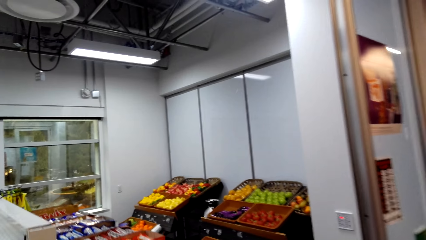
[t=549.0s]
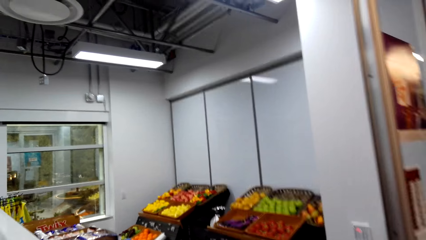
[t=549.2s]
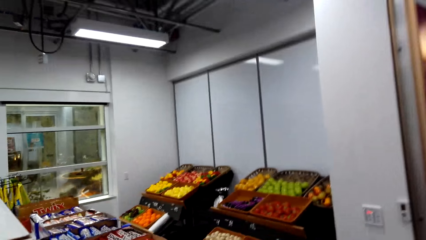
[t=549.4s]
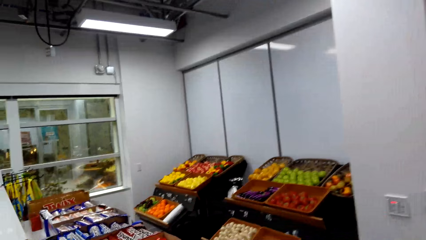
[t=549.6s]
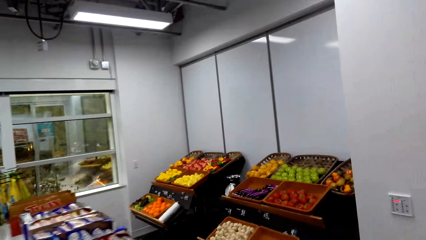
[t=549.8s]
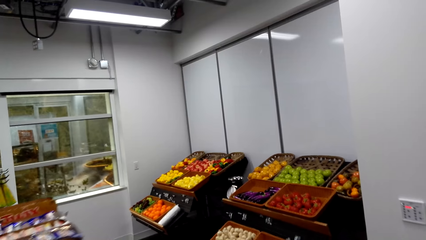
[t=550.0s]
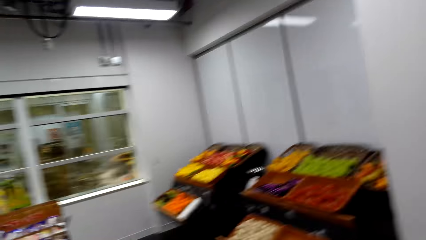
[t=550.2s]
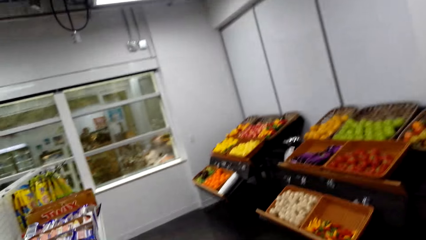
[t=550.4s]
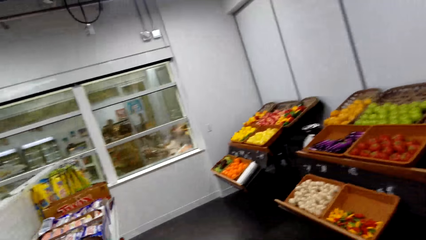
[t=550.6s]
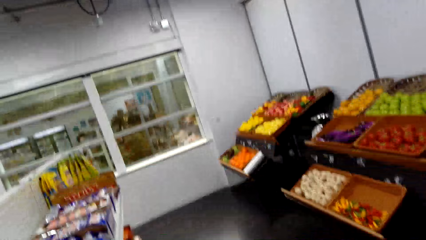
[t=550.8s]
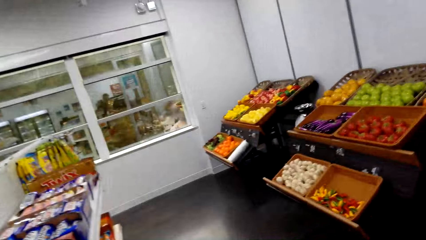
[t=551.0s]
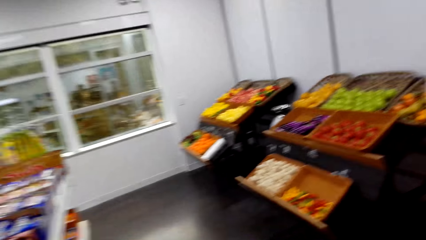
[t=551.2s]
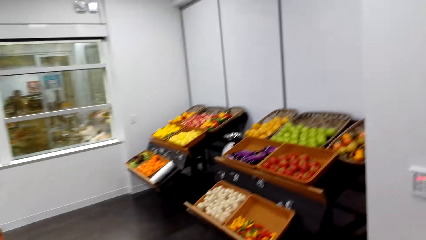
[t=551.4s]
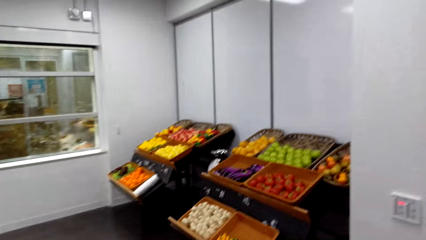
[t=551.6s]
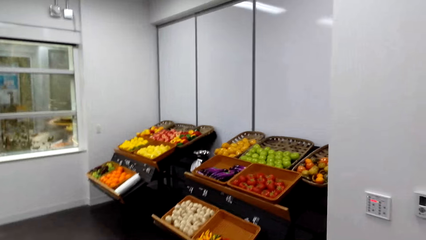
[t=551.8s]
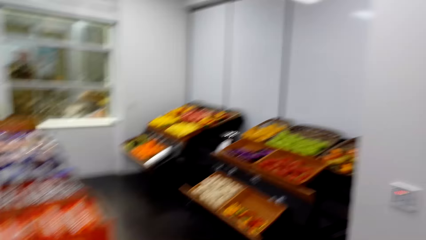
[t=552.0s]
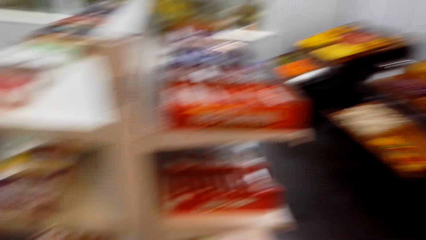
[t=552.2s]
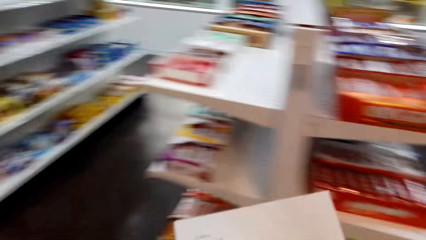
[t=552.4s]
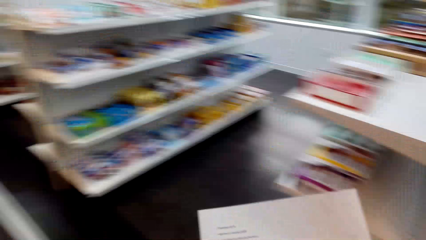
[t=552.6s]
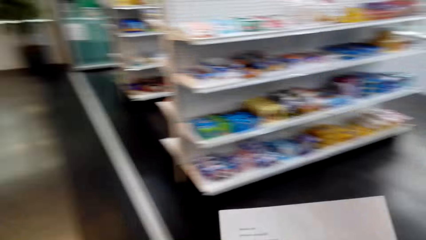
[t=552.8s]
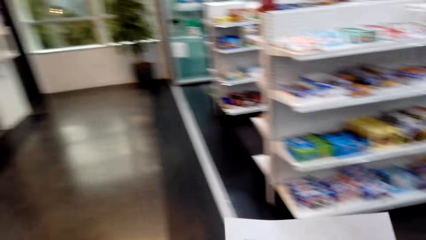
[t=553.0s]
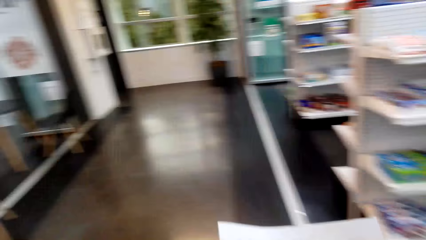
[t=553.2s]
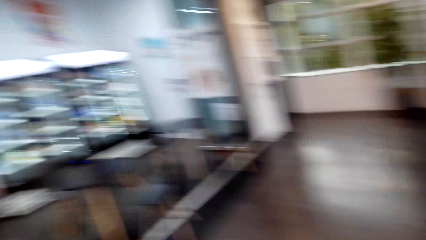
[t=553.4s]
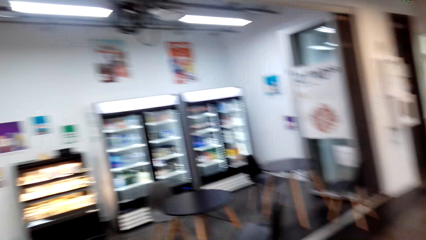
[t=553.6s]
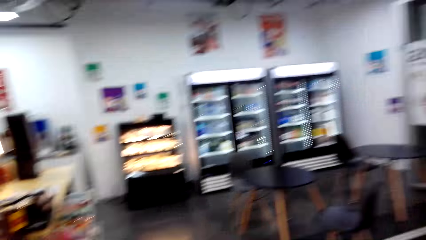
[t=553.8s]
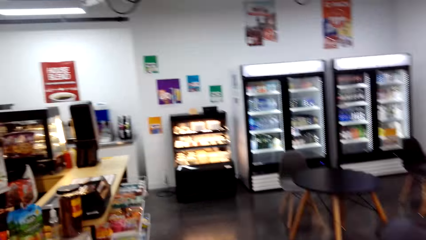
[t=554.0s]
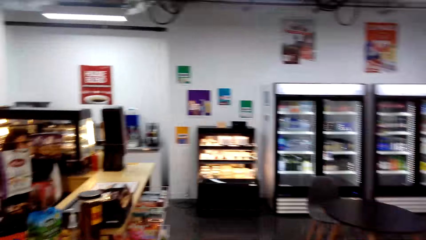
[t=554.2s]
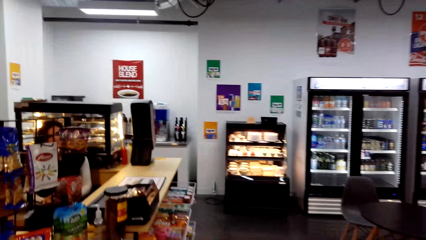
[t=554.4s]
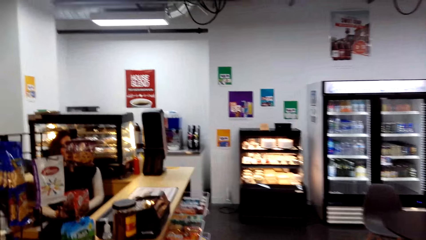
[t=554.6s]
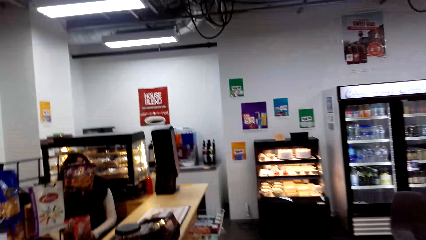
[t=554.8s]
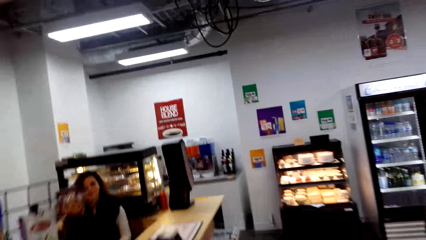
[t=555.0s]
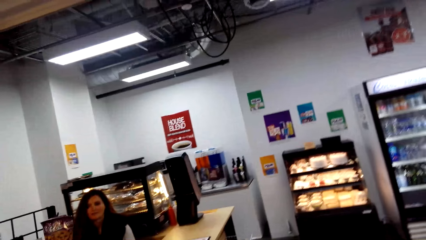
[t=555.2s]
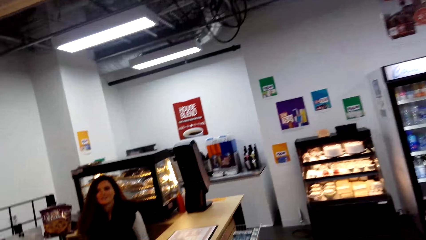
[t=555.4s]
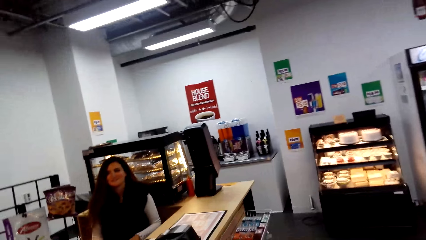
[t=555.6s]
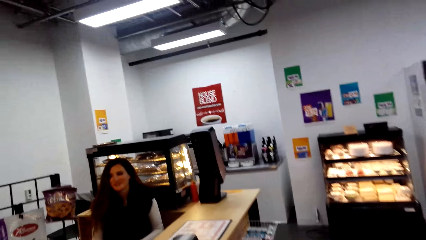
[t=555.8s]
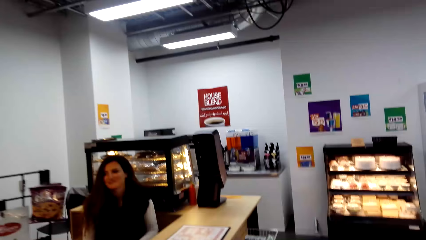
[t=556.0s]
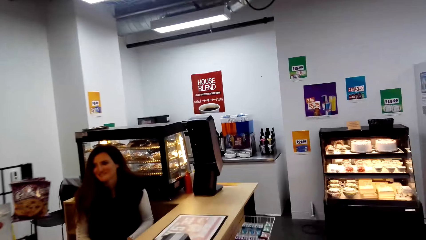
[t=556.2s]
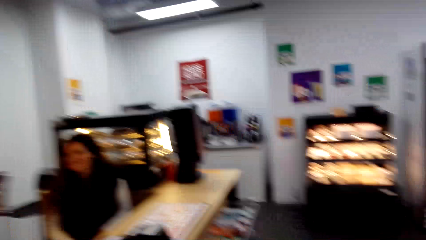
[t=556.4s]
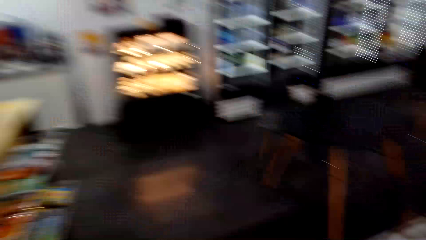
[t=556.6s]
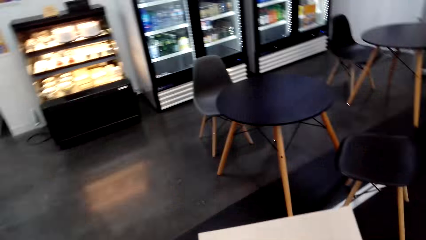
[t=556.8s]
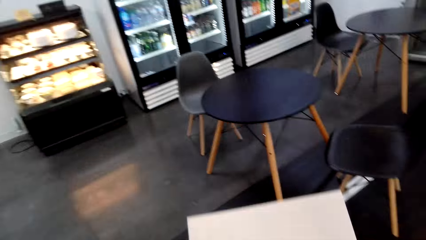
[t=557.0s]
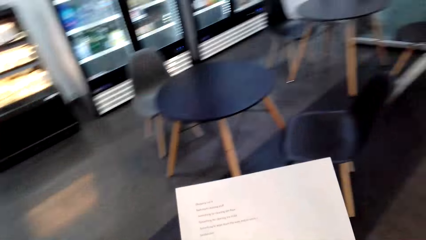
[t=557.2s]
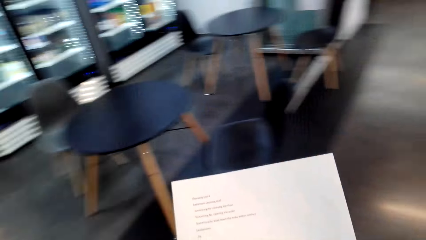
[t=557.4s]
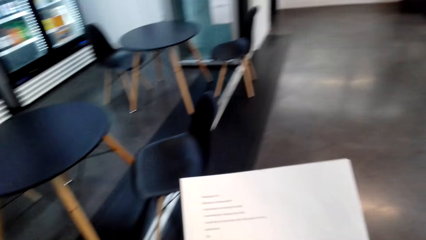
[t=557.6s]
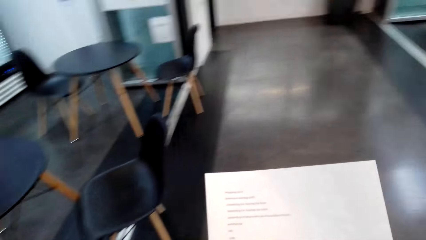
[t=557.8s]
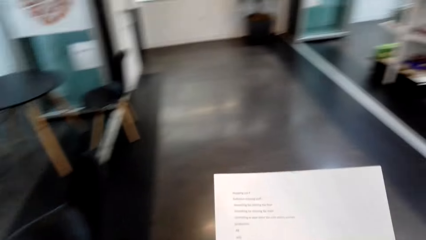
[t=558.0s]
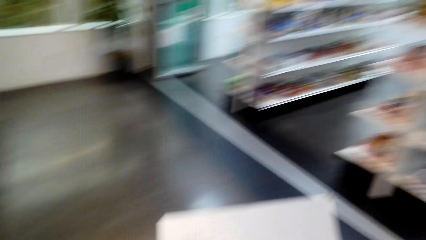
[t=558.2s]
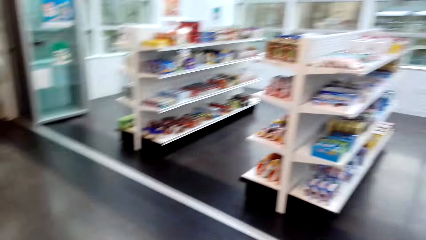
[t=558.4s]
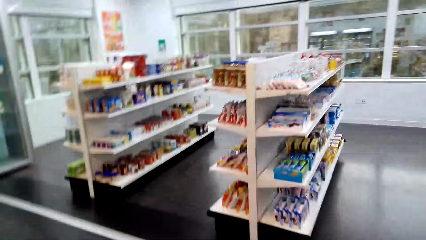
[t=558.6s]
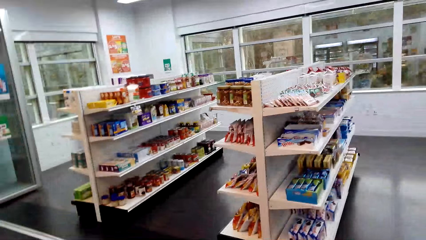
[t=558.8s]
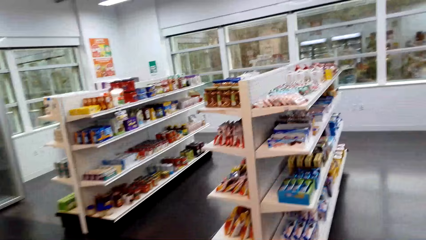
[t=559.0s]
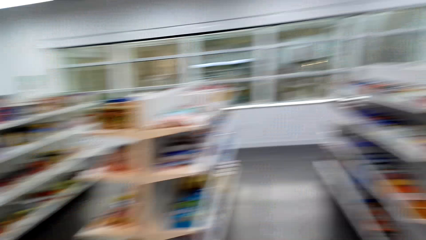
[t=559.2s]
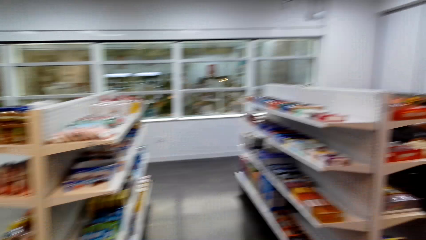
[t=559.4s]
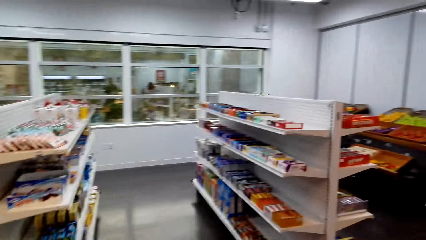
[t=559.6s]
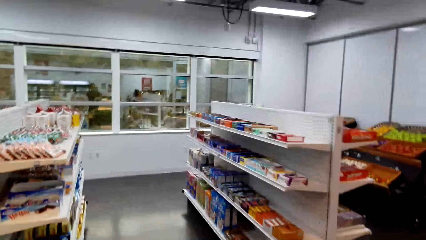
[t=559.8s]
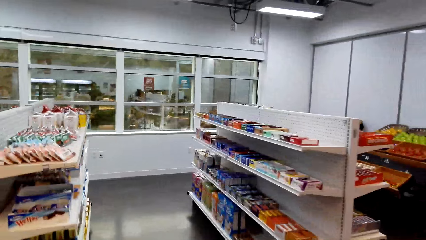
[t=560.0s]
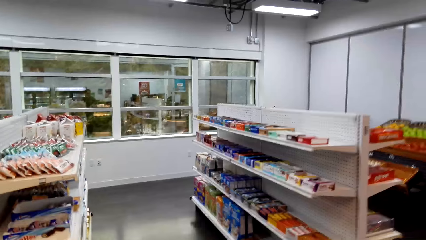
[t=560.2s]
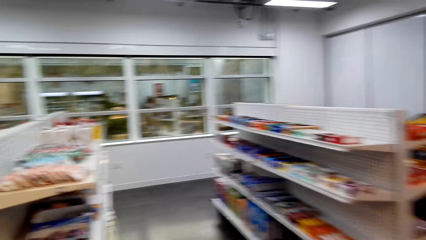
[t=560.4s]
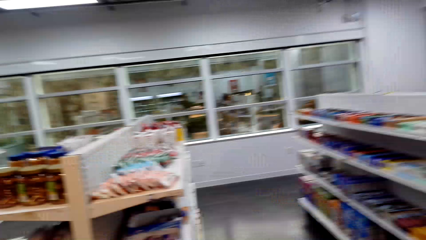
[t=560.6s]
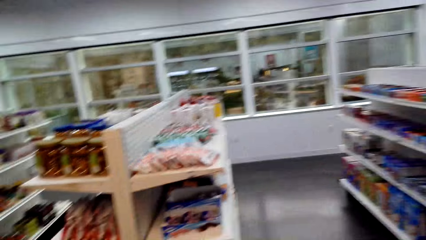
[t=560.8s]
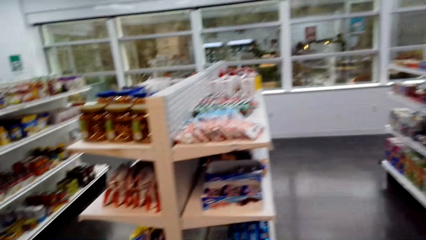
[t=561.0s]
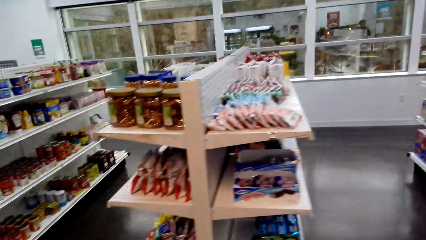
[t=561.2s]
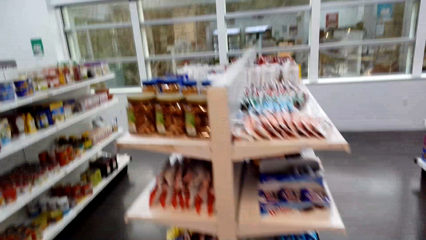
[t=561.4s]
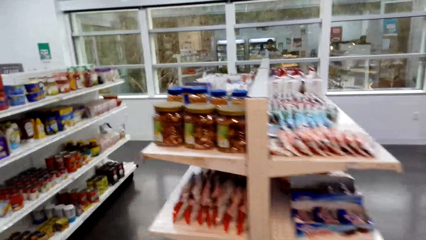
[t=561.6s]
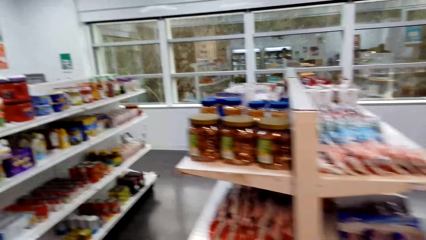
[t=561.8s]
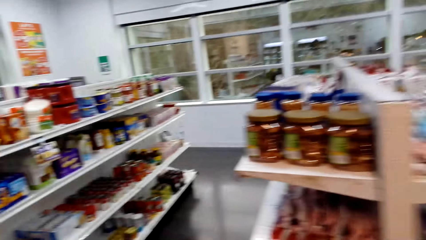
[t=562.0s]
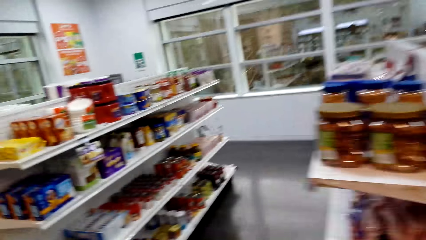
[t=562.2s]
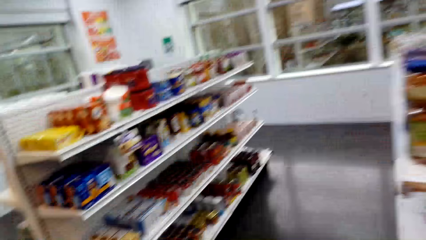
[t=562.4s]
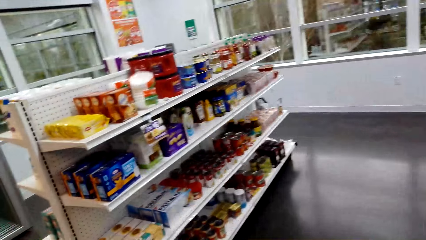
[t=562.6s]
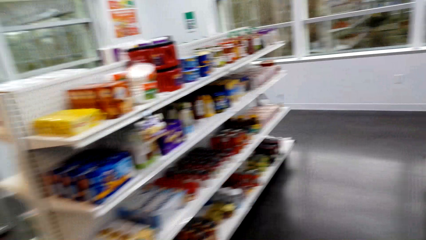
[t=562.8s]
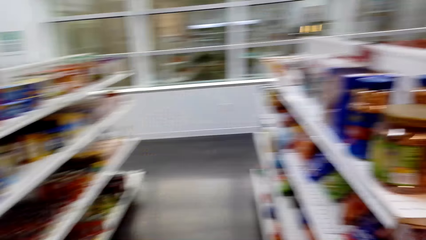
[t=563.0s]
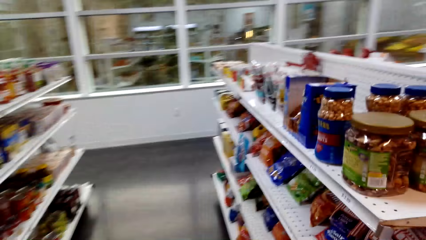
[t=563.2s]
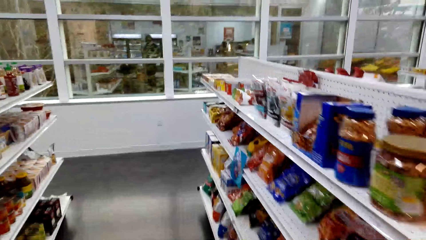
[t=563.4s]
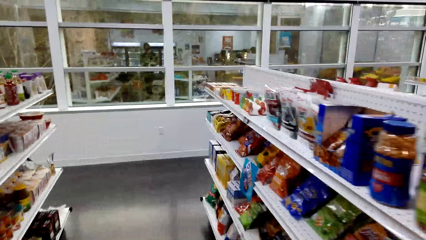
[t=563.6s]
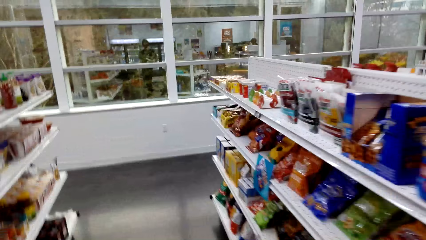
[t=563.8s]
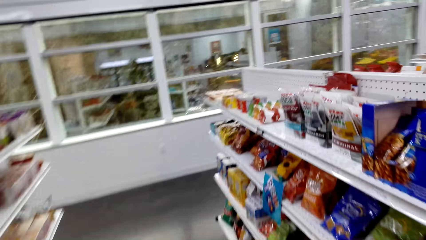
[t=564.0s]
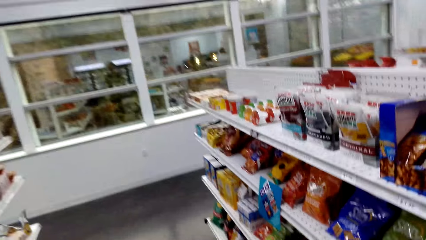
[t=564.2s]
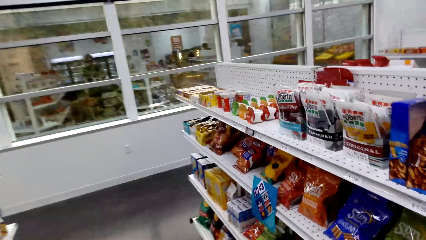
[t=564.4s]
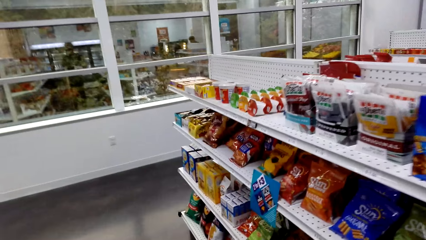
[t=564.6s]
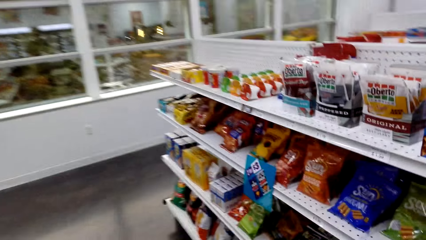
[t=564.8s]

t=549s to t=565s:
The camera wearer talks with a person. The person talks with the camera wearer. The camera wearer talks with the person. They pick up the paper. They talk with the person. They walk across the store.
